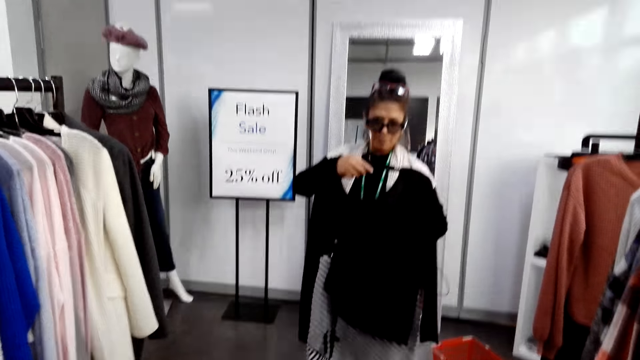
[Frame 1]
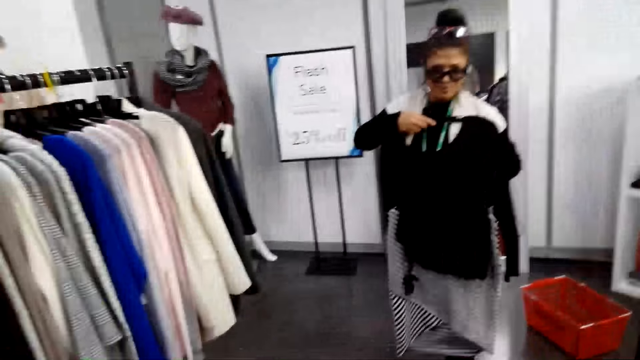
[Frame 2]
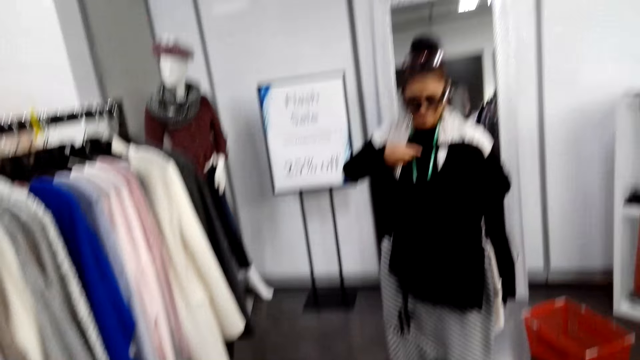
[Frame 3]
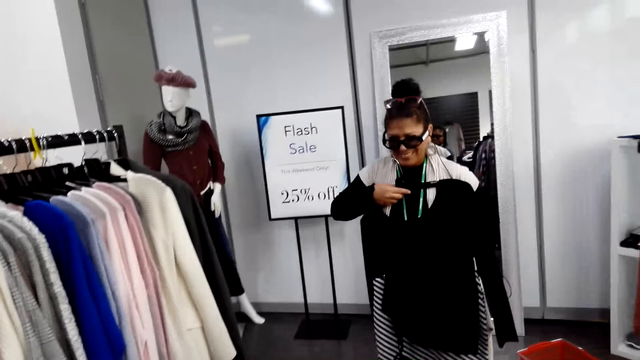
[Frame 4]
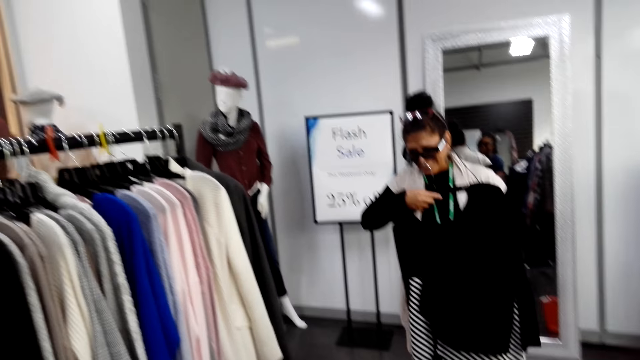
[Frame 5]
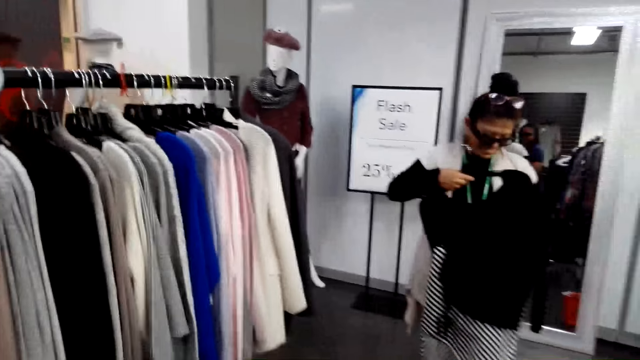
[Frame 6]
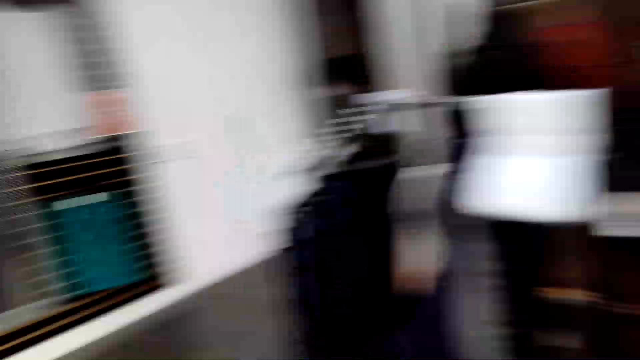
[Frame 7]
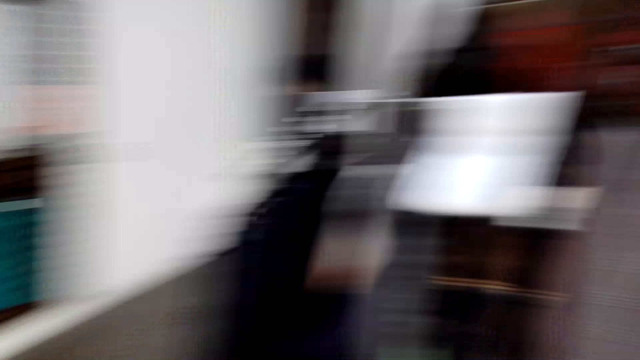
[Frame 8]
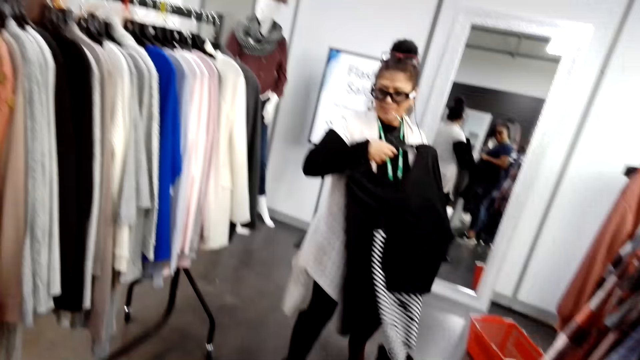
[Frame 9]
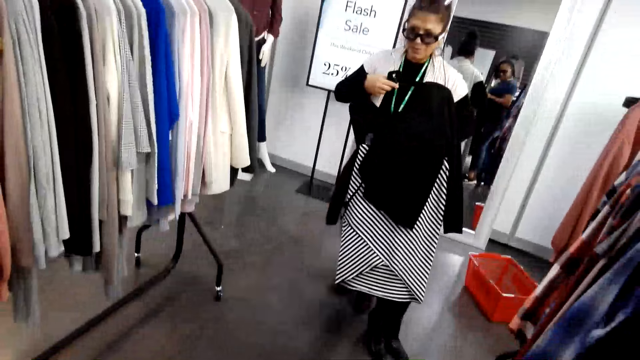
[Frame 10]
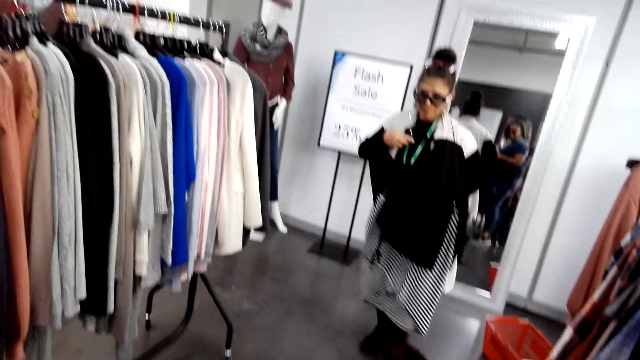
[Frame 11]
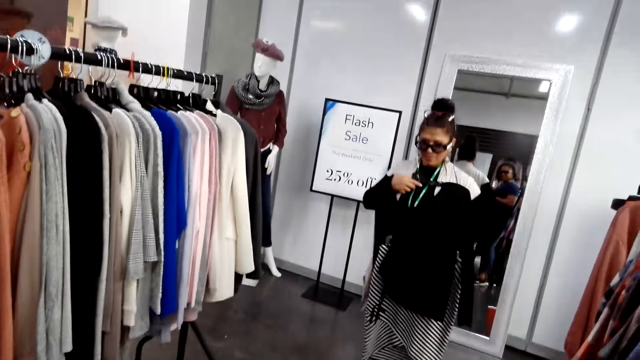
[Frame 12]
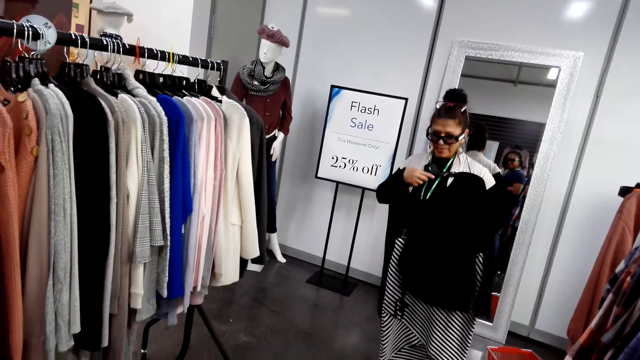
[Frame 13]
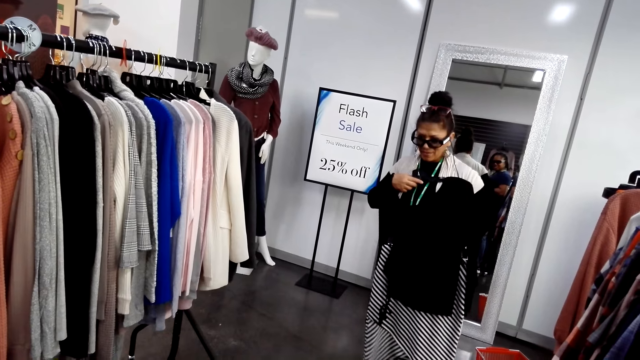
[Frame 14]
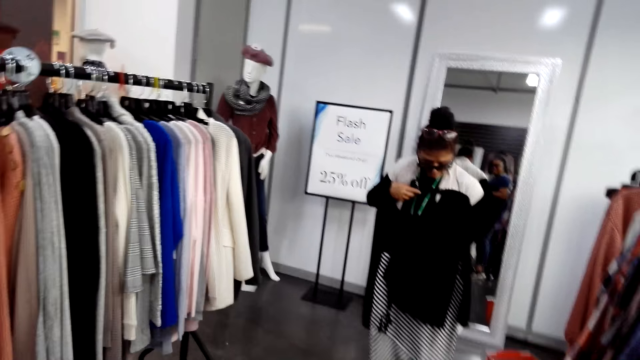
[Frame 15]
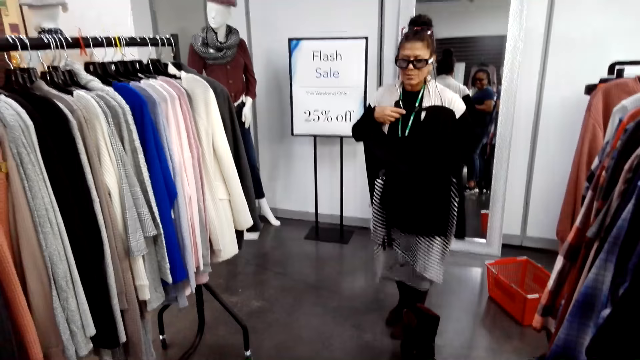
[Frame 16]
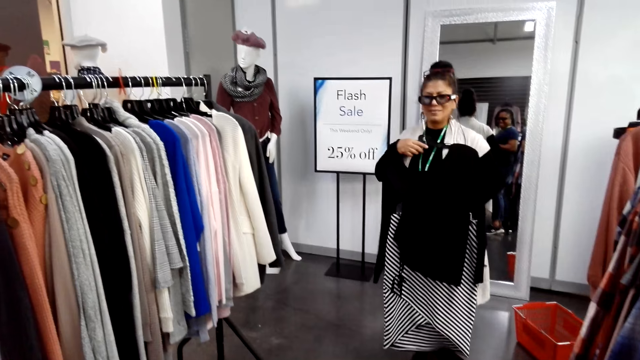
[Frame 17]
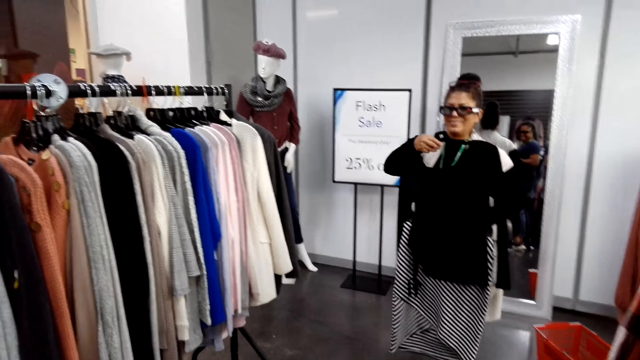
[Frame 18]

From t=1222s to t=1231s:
The camera wearer turns to the side. They look around the shop. A man holds clothes on a hanger.

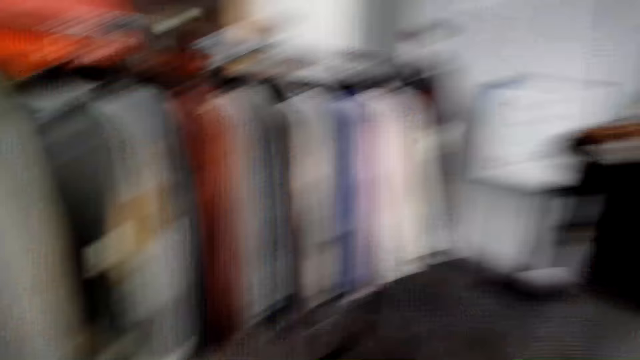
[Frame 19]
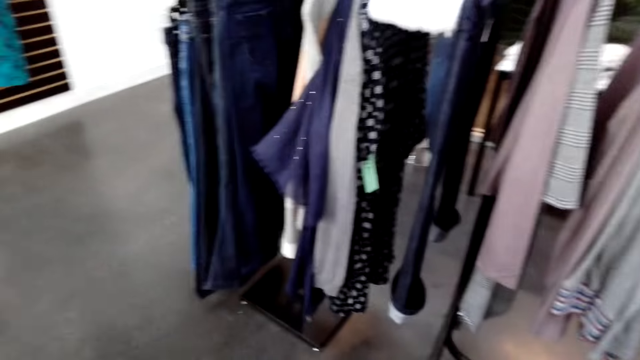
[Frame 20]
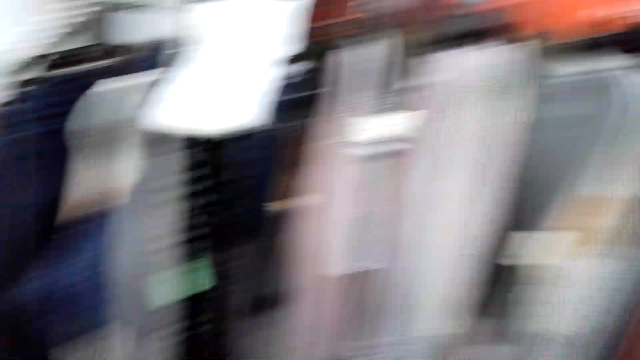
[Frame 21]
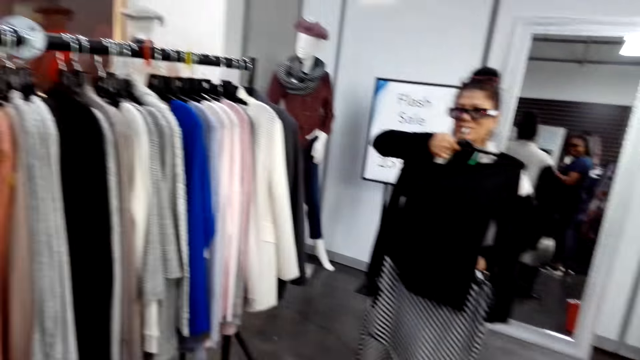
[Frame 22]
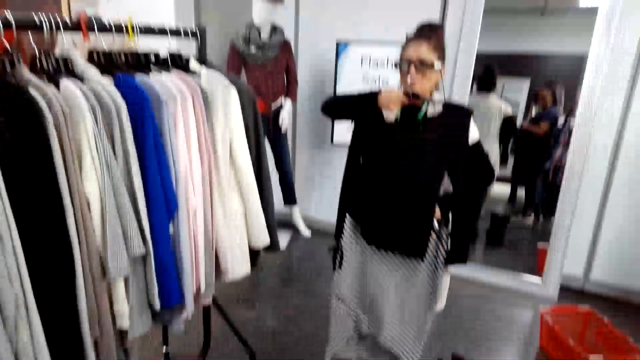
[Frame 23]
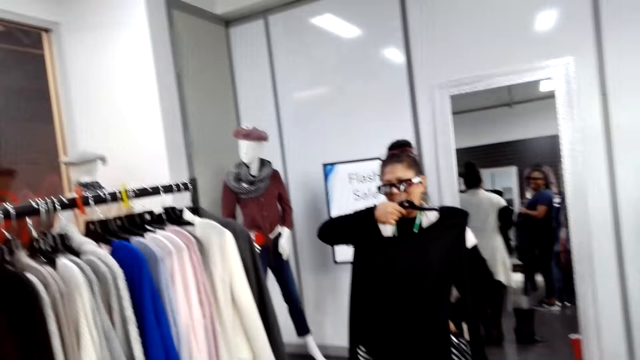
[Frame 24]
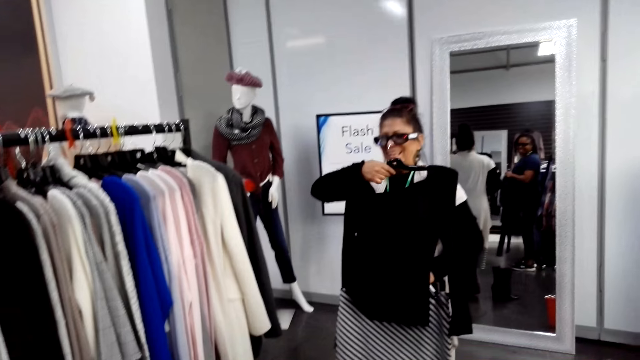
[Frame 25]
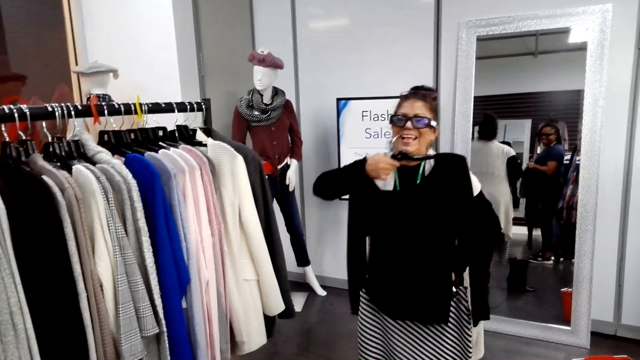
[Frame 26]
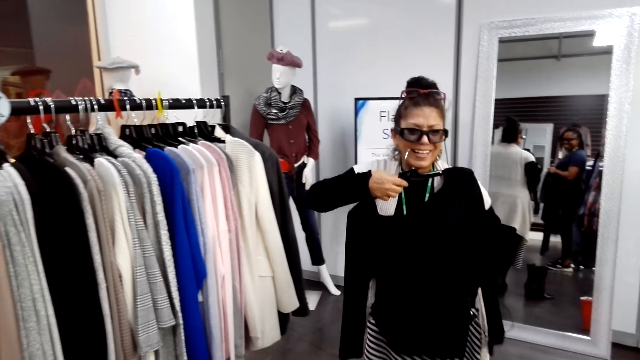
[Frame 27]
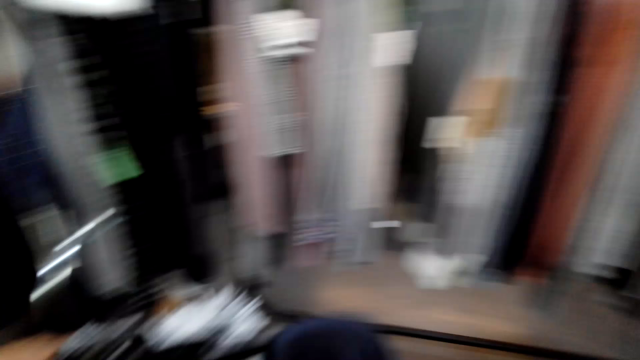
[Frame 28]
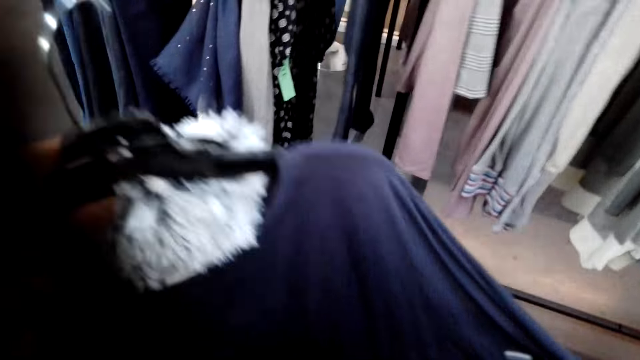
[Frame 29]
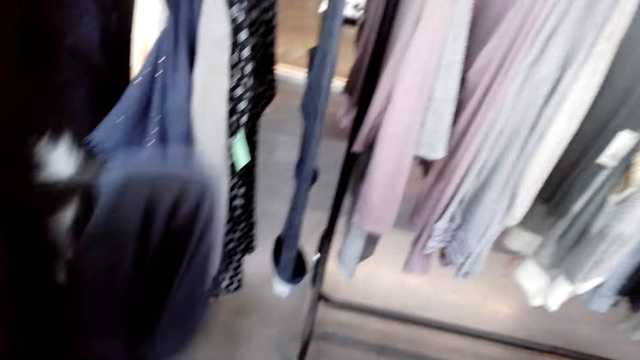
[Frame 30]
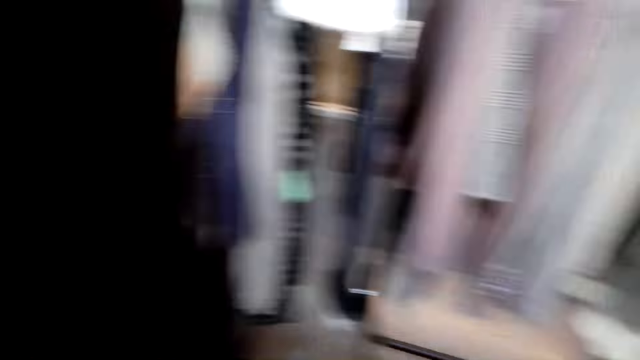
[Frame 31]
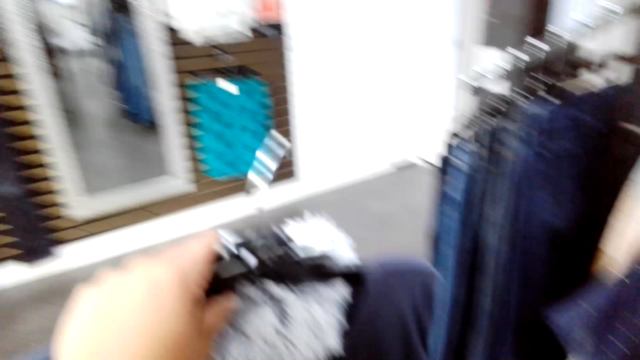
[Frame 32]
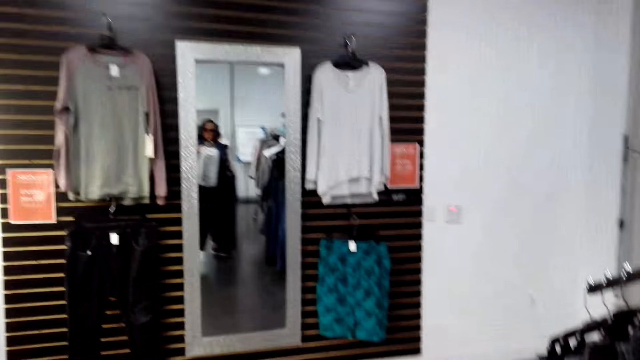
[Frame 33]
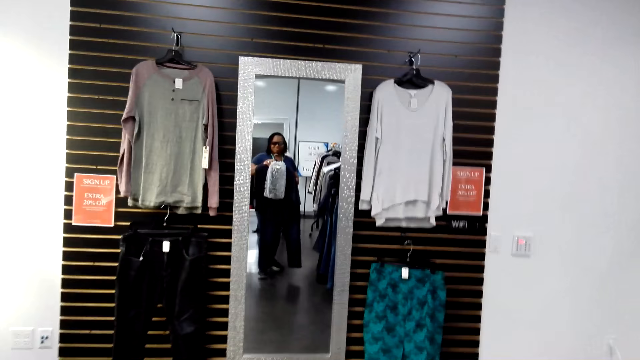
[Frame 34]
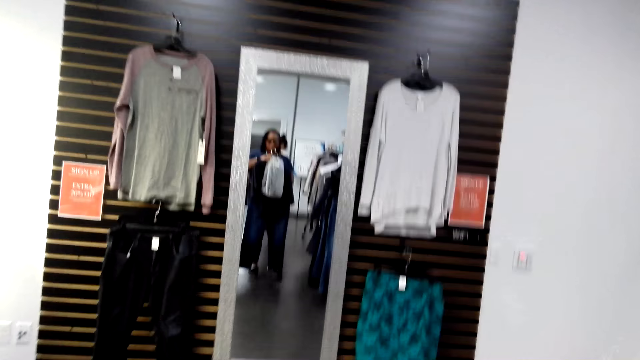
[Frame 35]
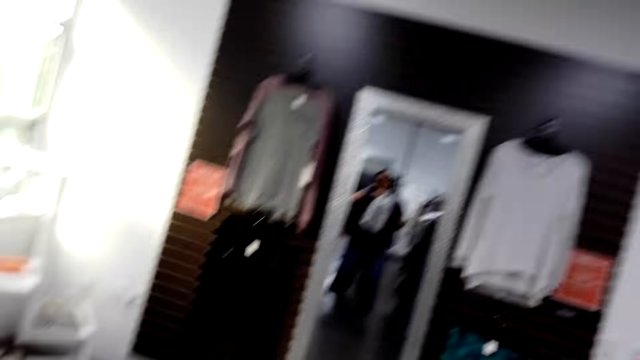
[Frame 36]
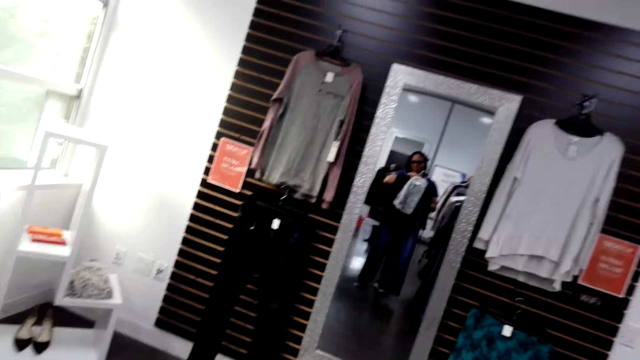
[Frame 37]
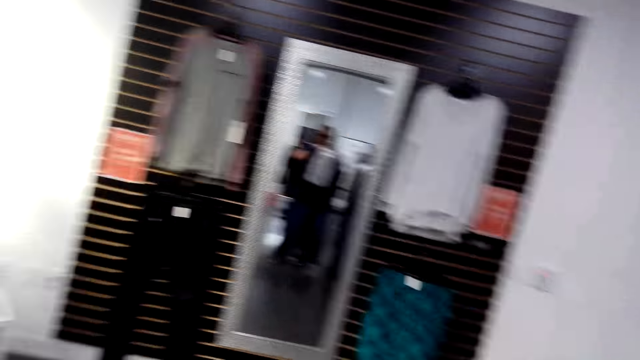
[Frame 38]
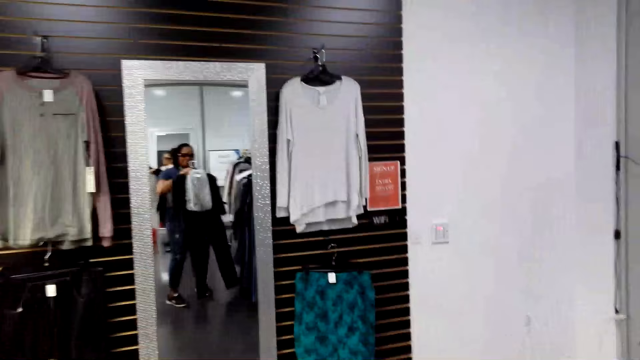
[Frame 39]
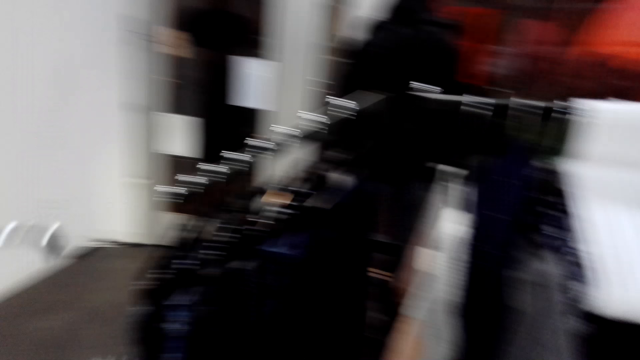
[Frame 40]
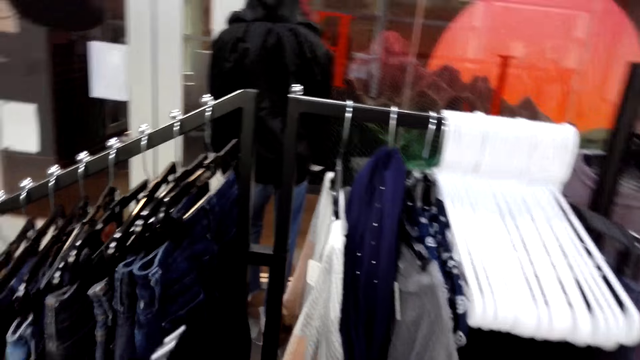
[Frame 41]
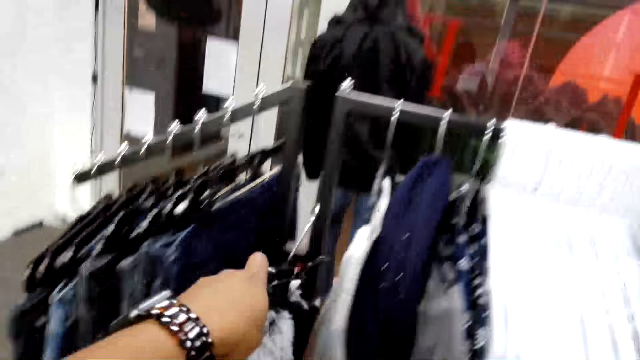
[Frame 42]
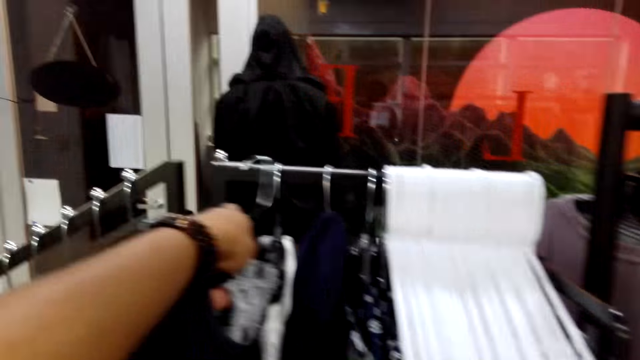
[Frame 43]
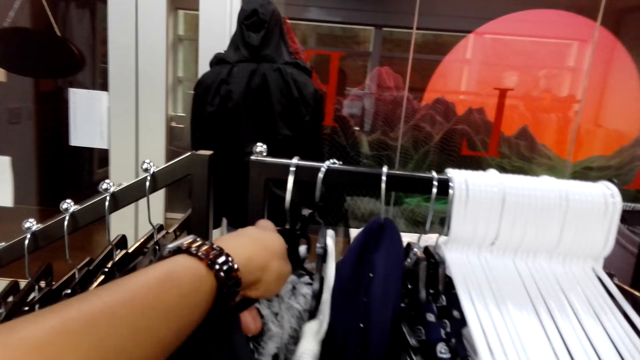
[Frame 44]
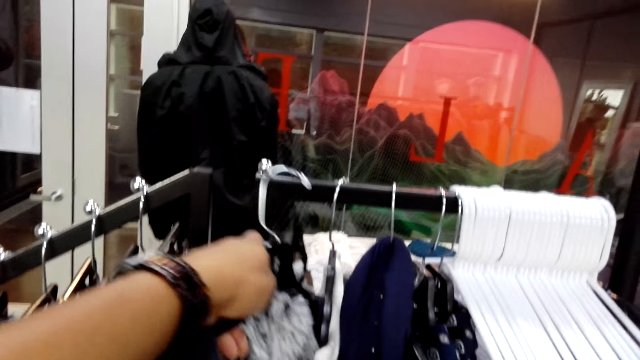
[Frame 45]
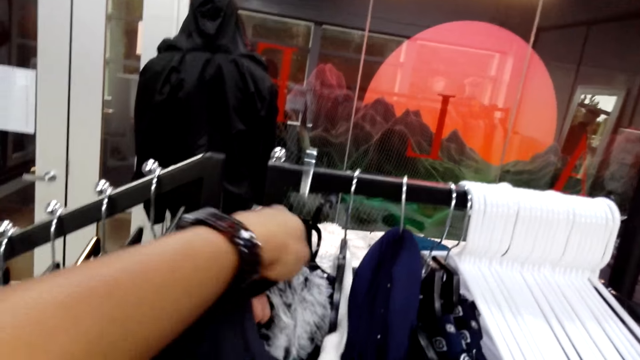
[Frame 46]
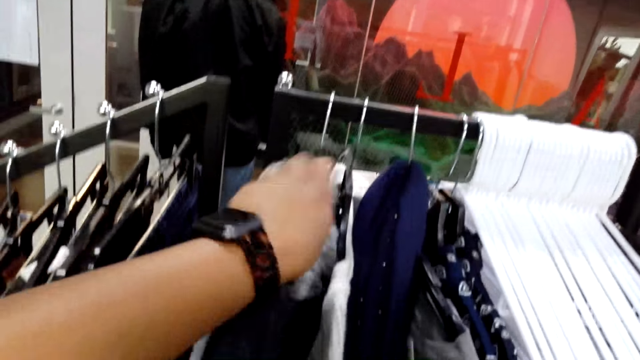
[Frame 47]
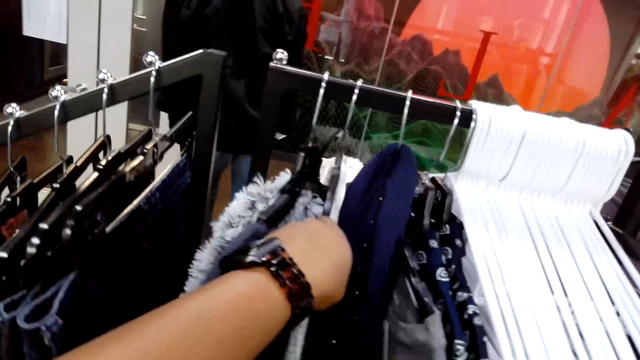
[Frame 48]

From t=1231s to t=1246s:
The camera wearer turns to the side. A man holds clothes on a hanger. A woman makes a fan with another woman. The camera wearer turns to the side, holds clothes on the hanger and turns to the side. She looks at herself in the mirror. She puts the hanger on a rod.
